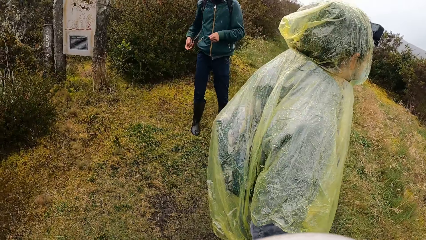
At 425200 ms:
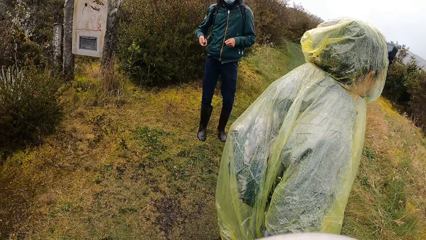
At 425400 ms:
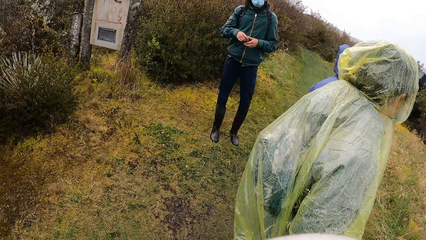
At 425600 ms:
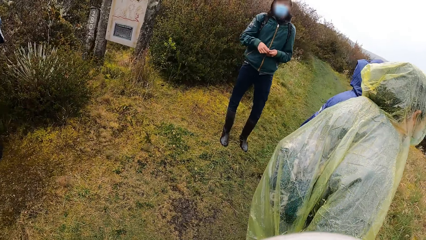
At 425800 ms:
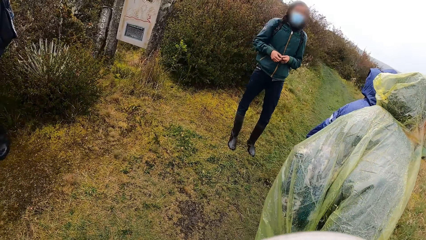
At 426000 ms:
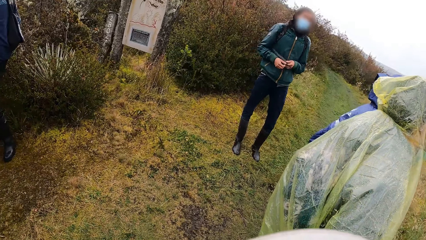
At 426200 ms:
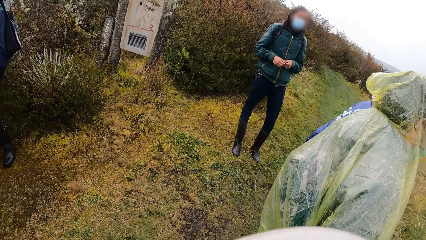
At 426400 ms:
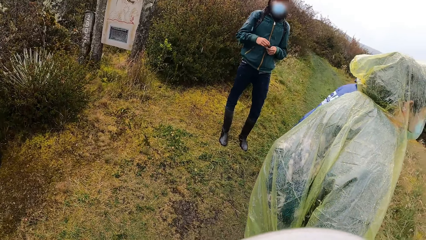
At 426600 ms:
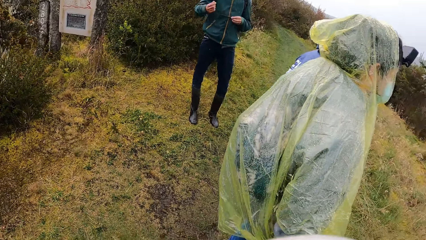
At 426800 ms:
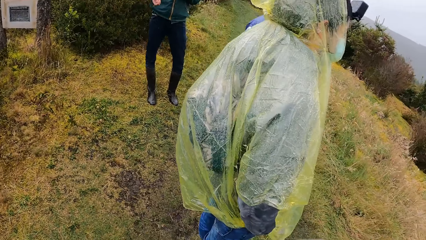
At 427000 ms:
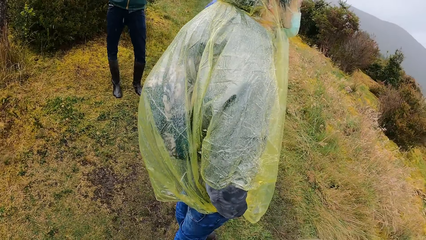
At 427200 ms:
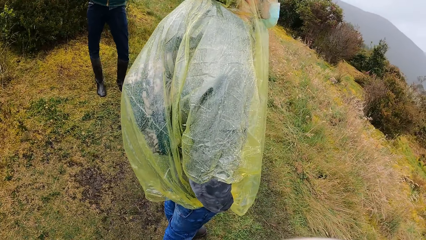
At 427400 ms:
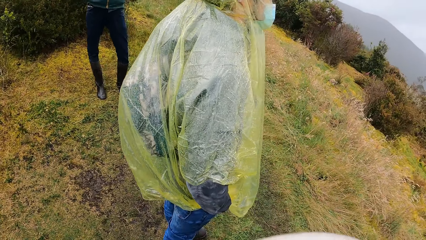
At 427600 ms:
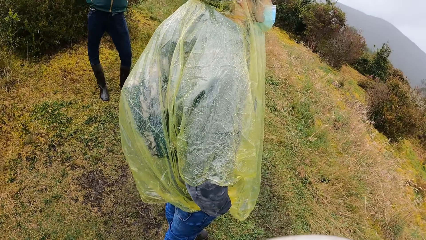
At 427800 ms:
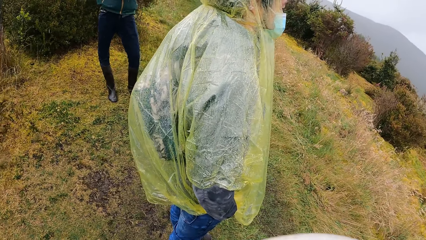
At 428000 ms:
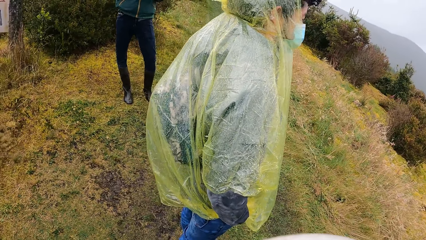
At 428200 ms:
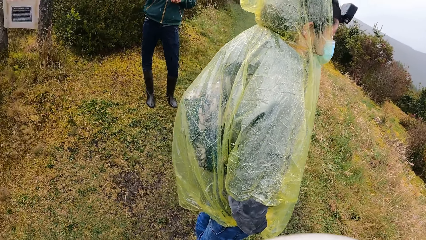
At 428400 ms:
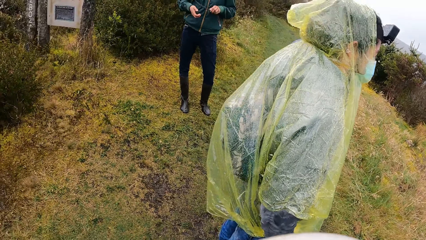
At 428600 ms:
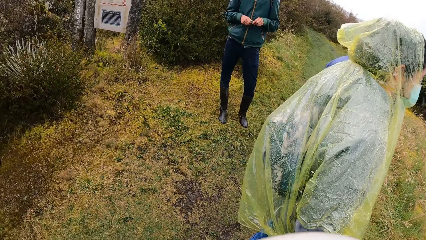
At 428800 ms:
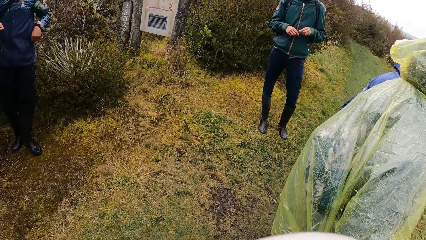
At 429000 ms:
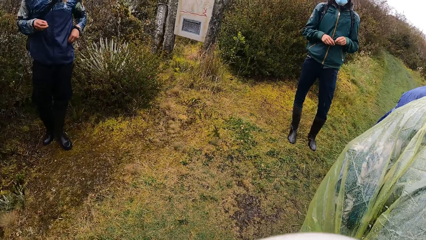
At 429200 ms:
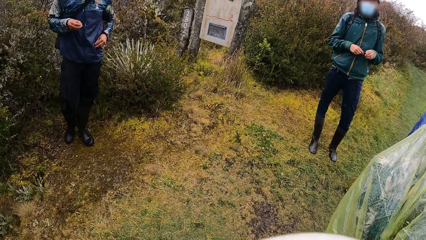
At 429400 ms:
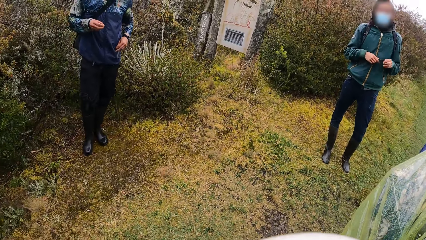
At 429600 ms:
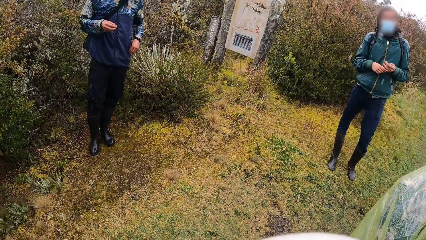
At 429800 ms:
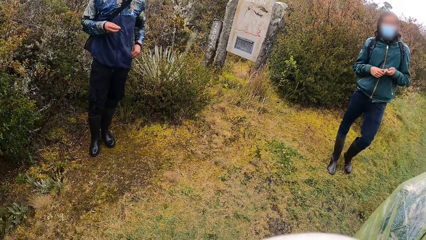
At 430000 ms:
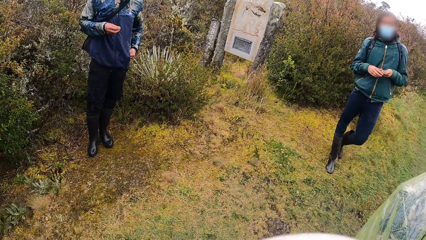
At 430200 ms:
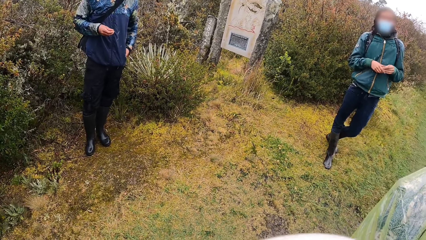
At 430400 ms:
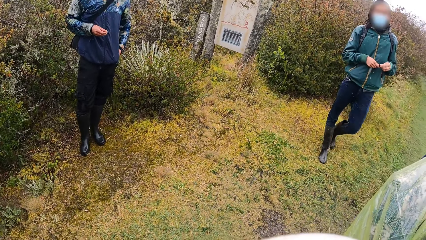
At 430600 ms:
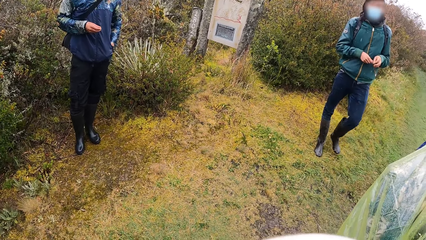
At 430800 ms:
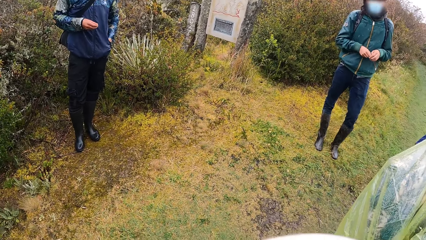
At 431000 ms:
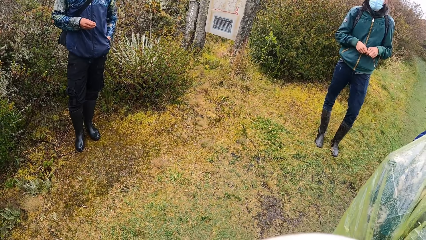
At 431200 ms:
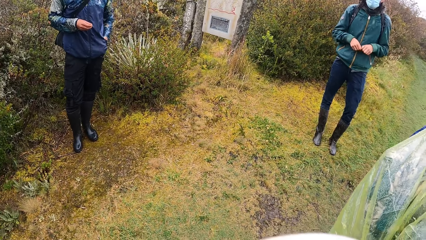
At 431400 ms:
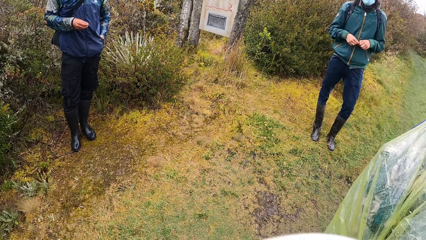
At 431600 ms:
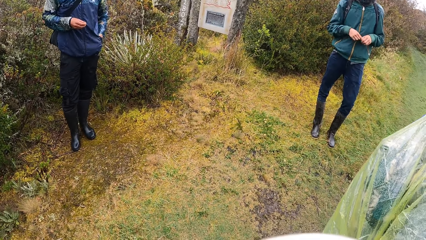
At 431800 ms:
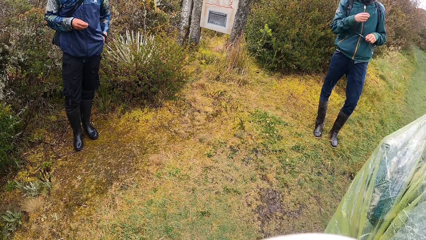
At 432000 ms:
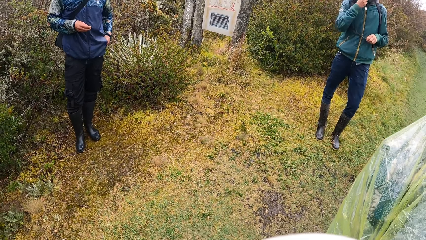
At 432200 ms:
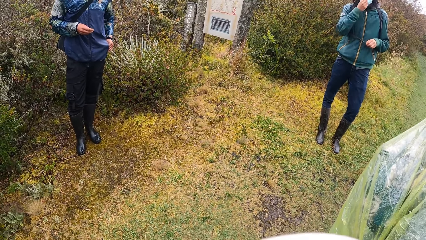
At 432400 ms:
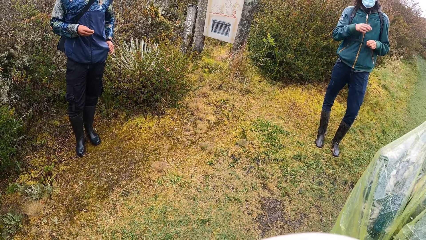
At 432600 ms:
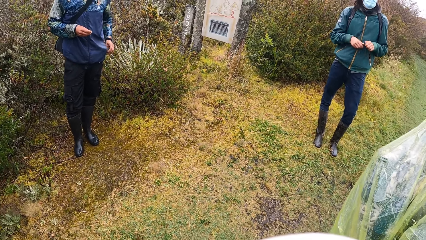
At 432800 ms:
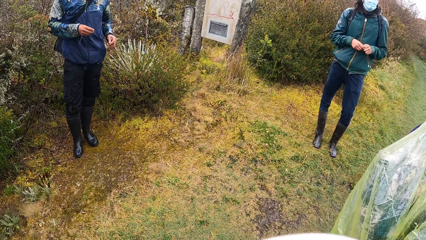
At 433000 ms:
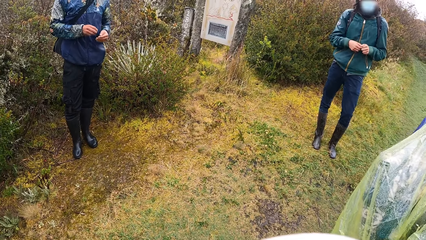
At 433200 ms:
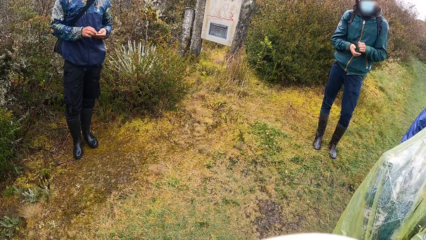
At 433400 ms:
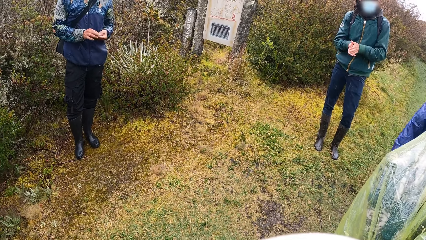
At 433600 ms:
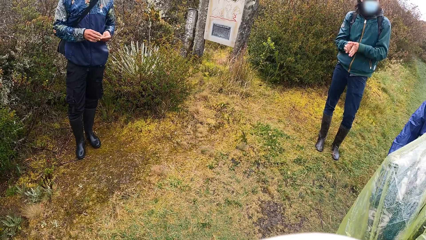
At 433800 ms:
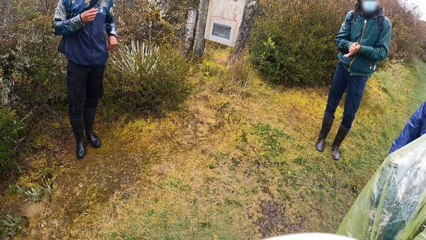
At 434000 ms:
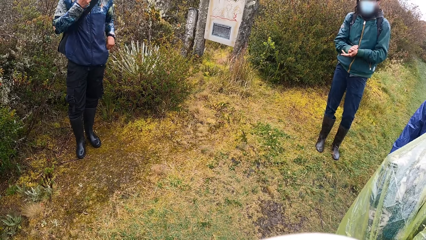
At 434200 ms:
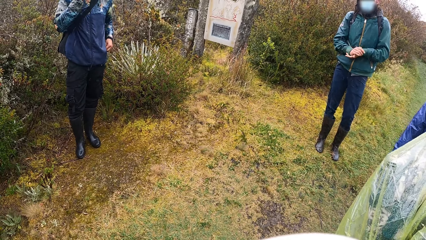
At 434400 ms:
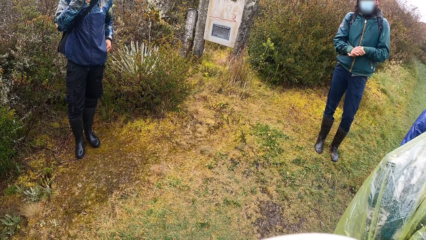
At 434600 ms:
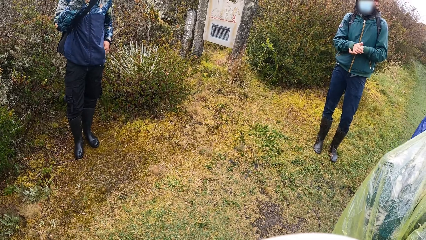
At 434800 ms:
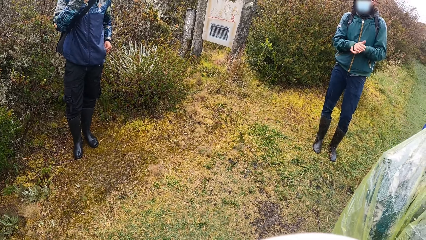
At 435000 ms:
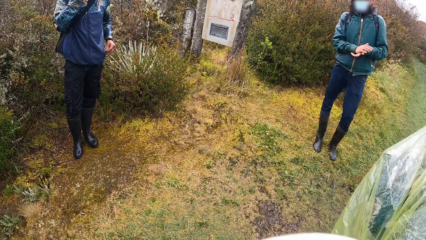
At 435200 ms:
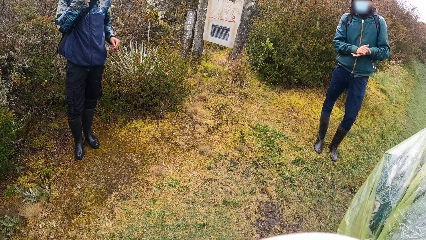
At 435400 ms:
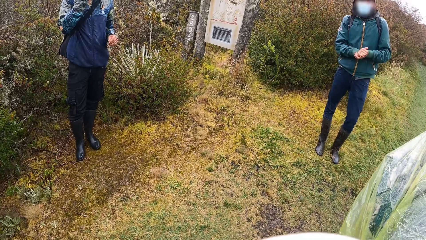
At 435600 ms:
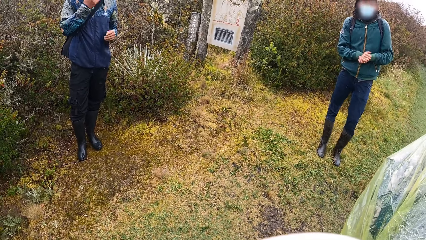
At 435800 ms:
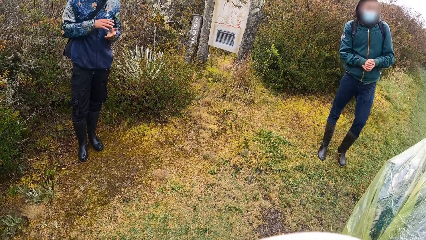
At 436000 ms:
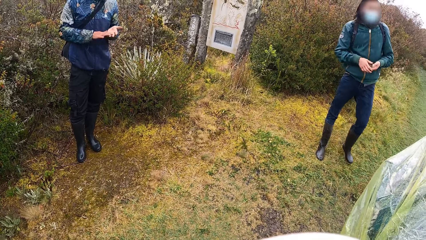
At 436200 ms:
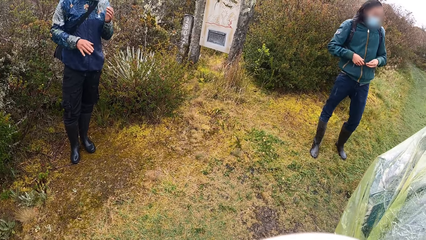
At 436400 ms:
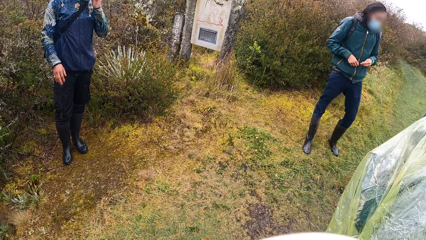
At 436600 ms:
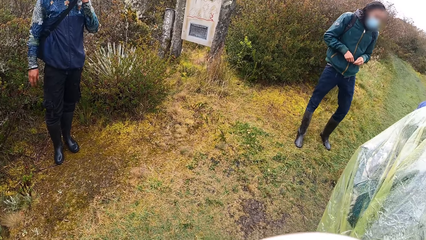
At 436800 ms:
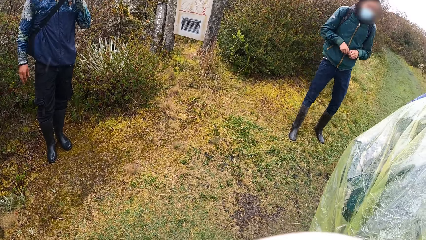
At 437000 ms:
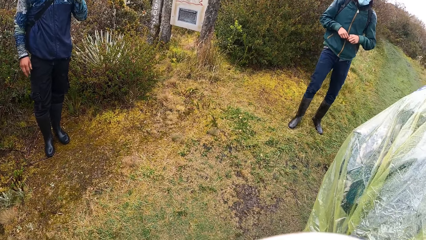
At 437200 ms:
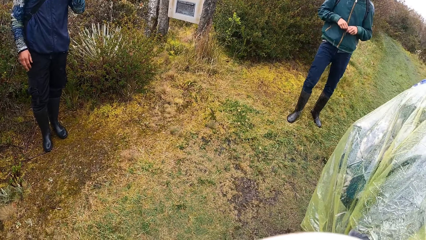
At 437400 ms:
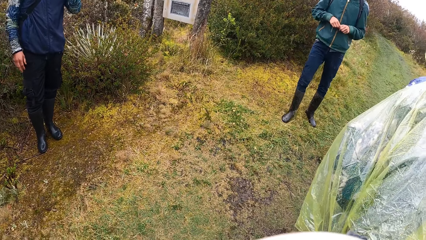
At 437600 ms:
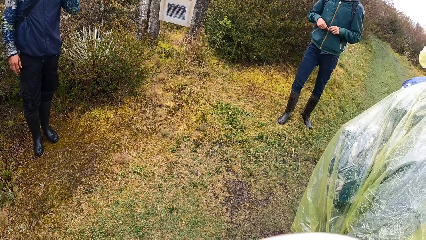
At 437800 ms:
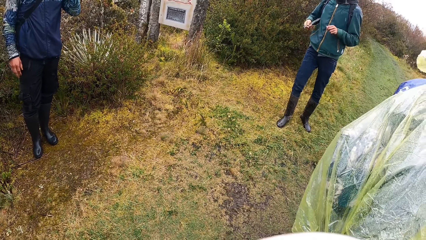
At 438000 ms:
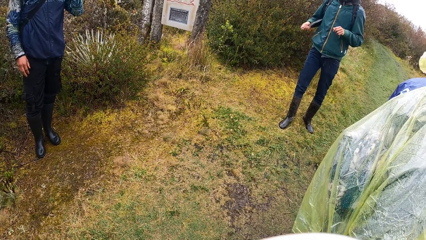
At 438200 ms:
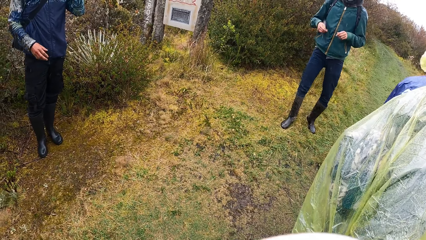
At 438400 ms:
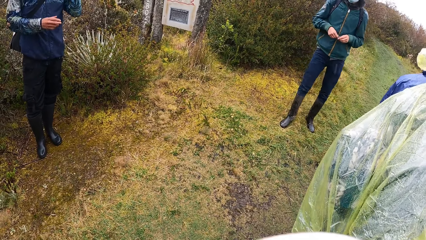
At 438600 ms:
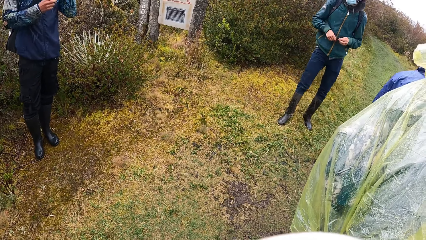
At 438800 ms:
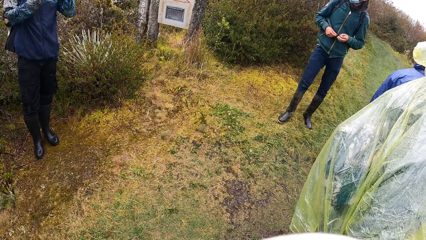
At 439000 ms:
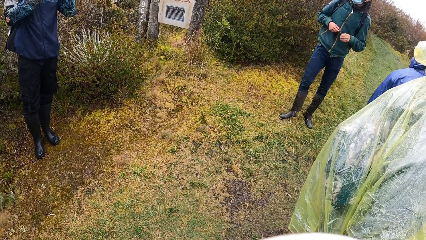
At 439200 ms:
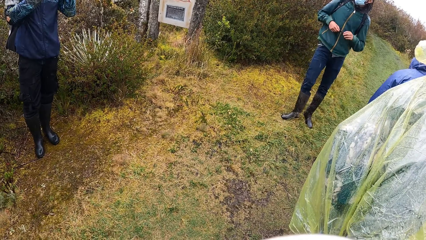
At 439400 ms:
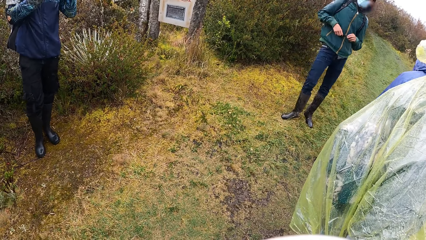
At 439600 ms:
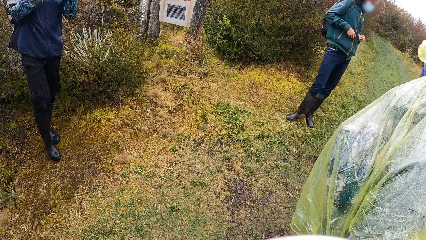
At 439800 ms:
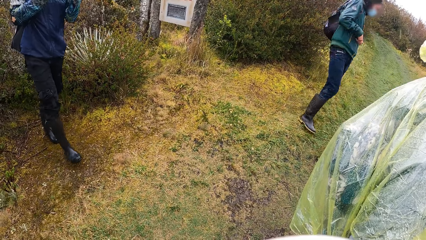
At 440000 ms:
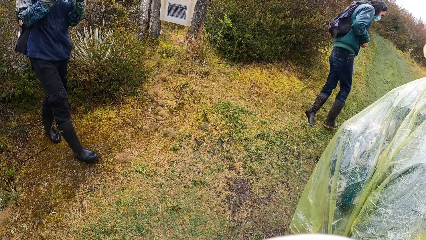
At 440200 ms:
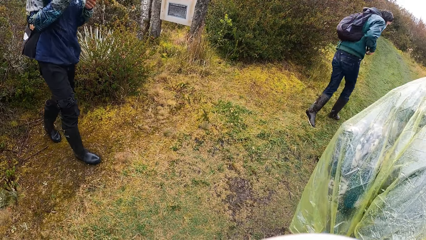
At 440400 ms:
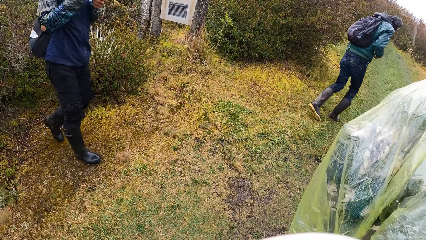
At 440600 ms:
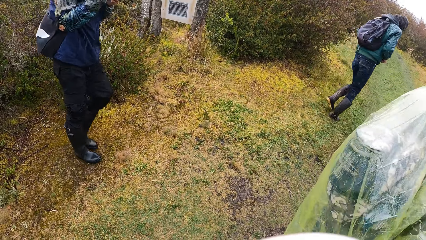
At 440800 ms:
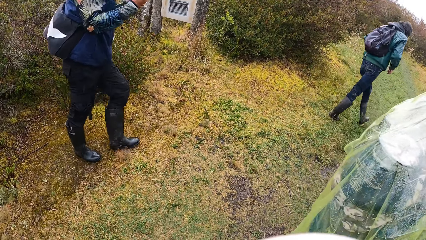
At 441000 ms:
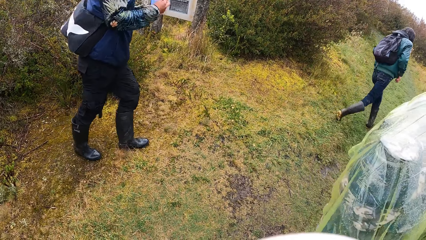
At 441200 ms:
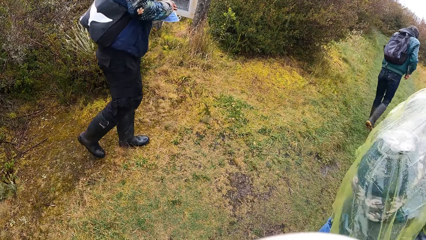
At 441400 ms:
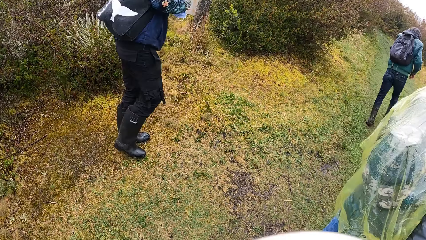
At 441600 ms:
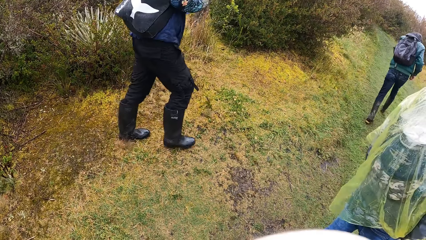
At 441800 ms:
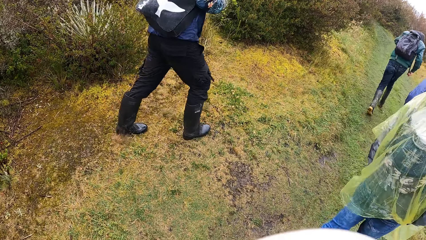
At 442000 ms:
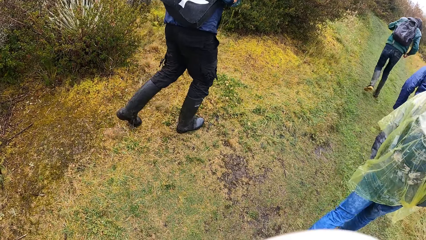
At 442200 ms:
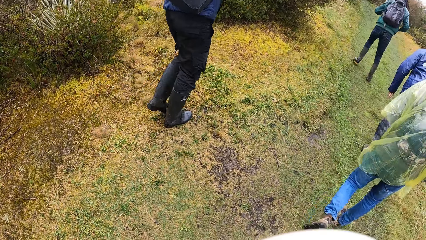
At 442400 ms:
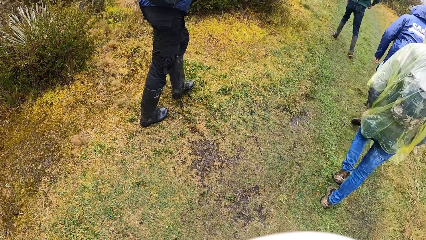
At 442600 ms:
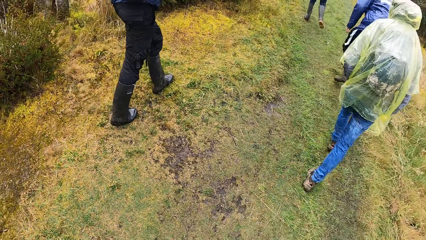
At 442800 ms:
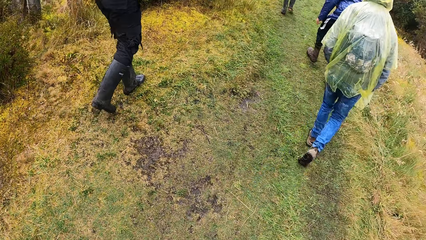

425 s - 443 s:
A man moves the hand, moves the leg and touches the mask. Another man lifts the hand. The camera wearer looks around. The first man moves the legs. The other man steps forward. A man holds a nose mask in both hands. Another man walks around the field.
